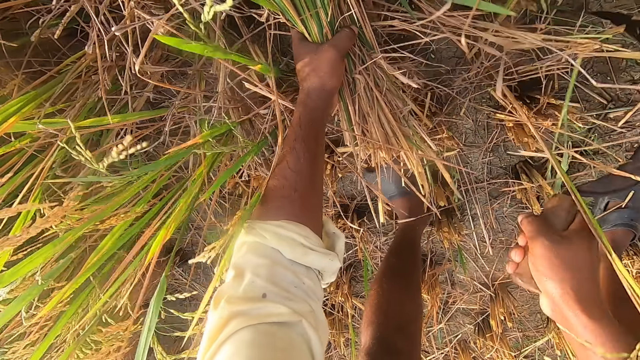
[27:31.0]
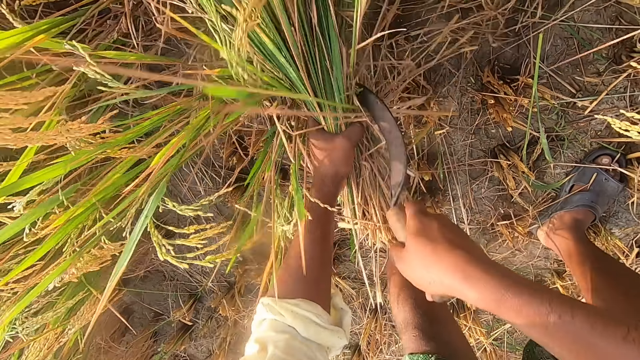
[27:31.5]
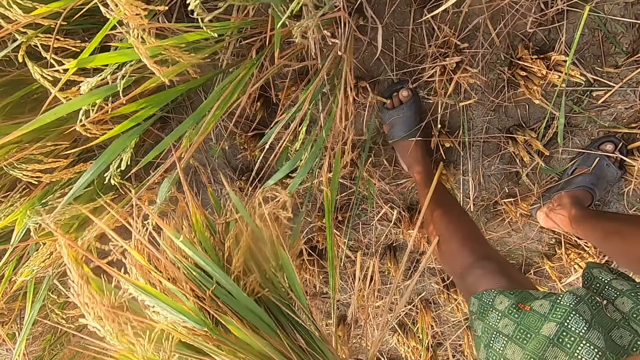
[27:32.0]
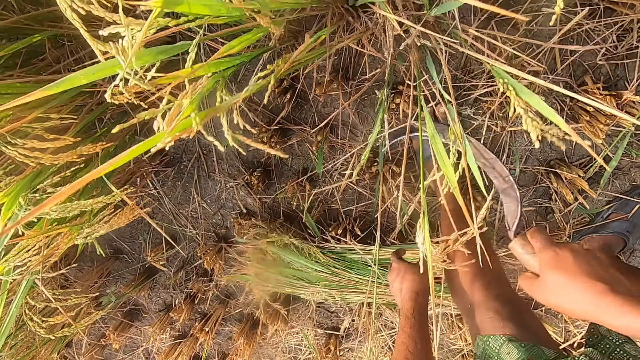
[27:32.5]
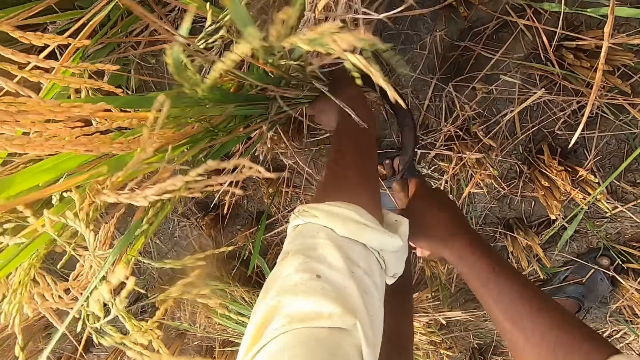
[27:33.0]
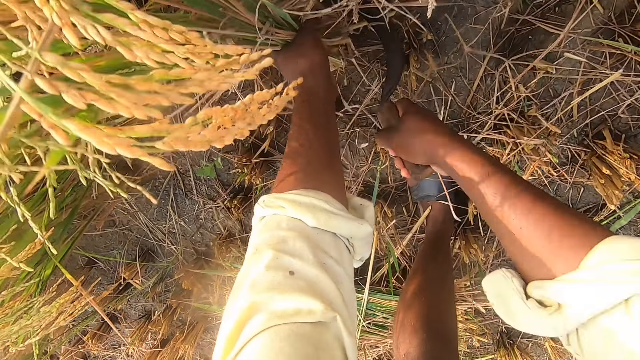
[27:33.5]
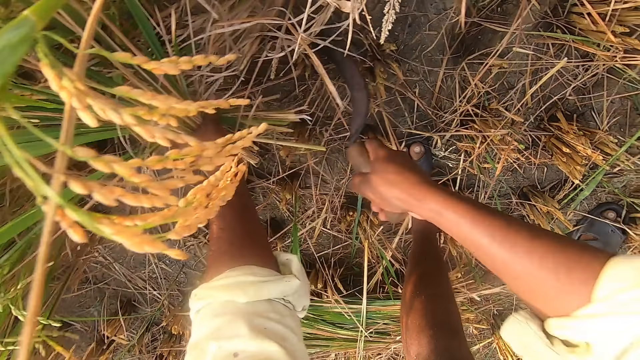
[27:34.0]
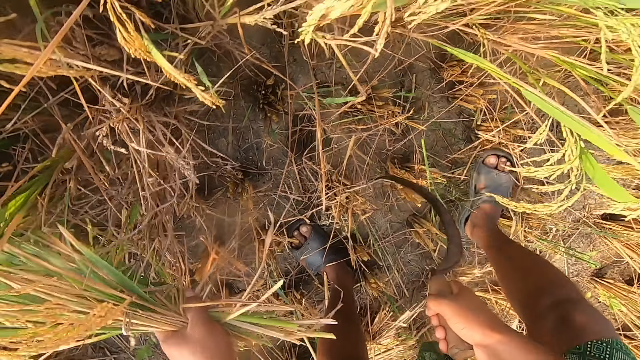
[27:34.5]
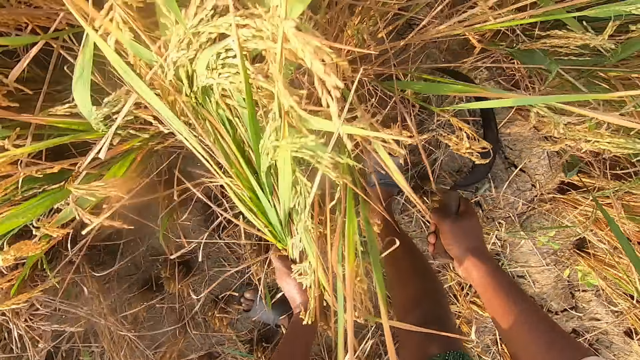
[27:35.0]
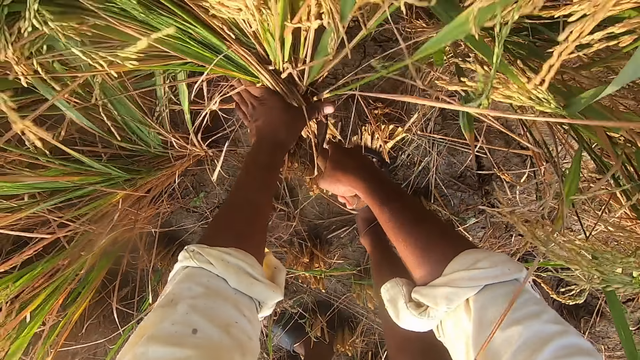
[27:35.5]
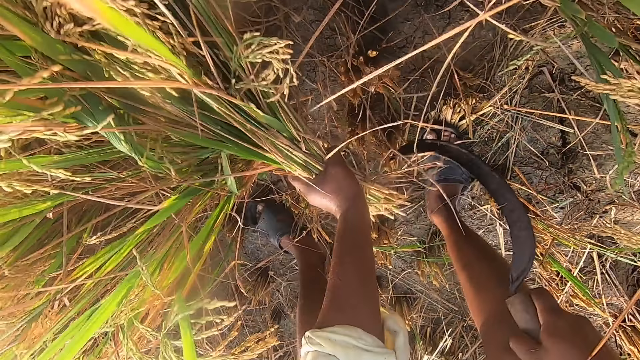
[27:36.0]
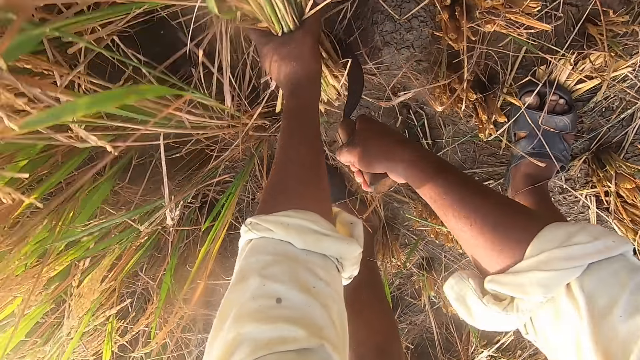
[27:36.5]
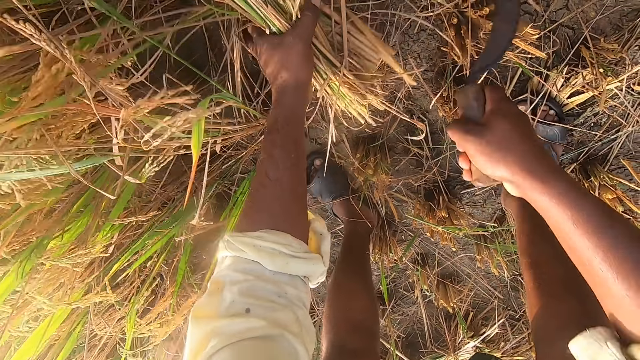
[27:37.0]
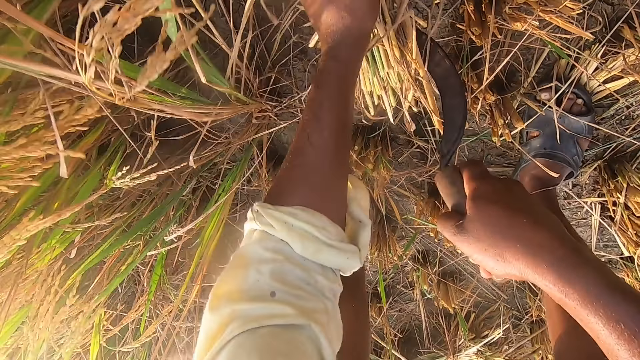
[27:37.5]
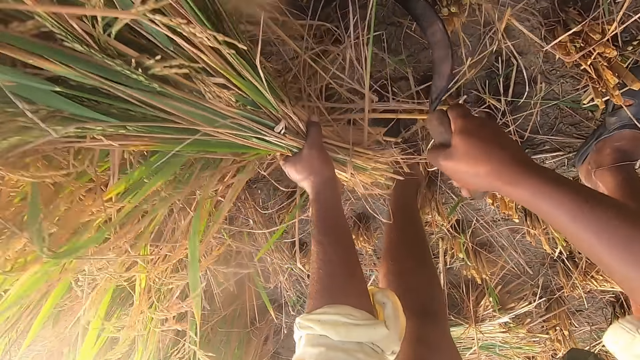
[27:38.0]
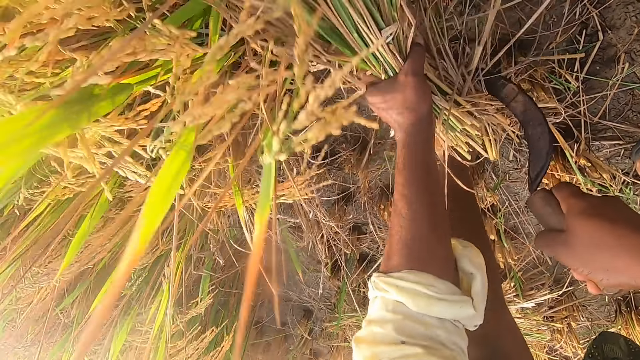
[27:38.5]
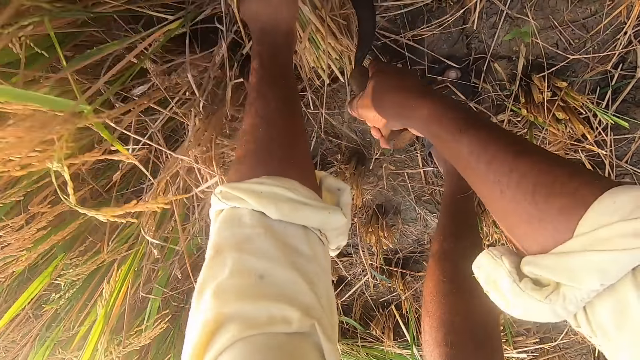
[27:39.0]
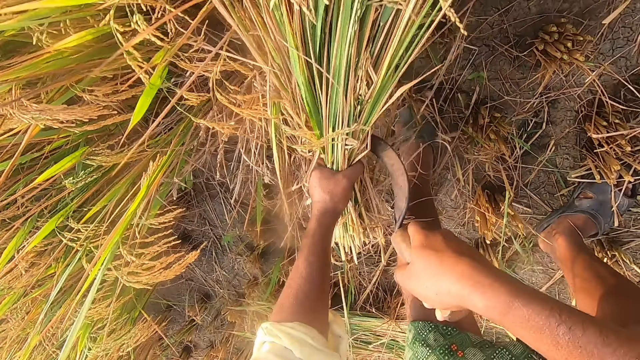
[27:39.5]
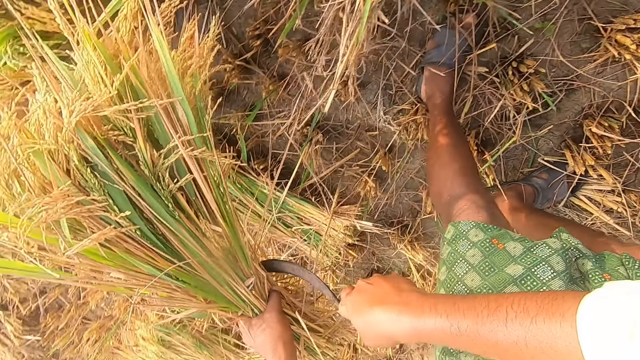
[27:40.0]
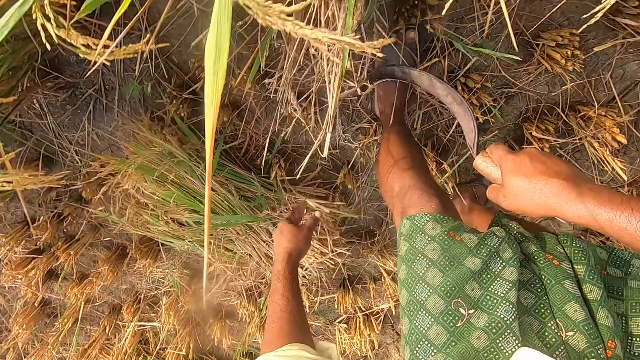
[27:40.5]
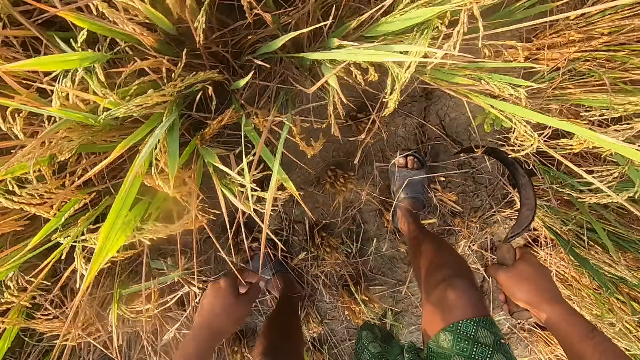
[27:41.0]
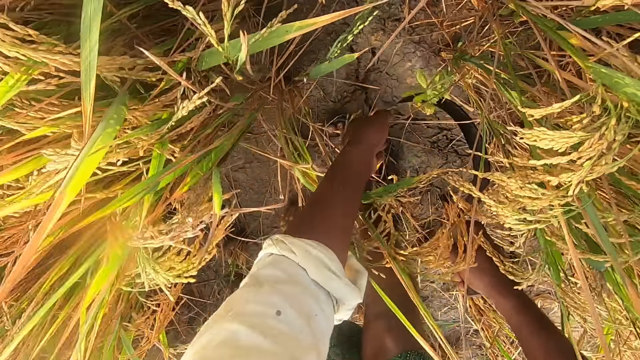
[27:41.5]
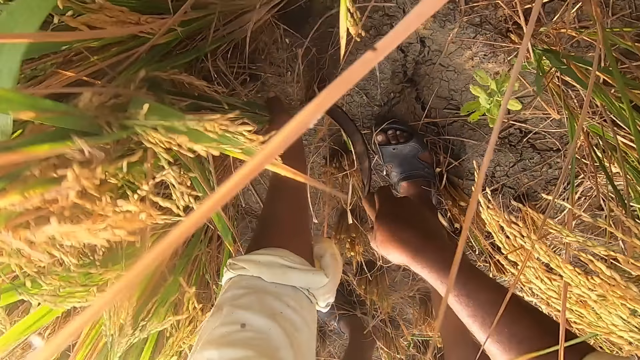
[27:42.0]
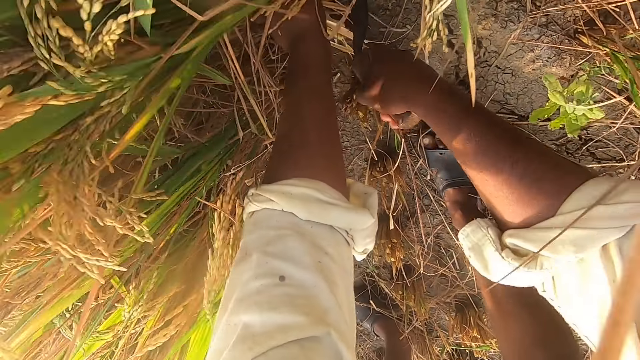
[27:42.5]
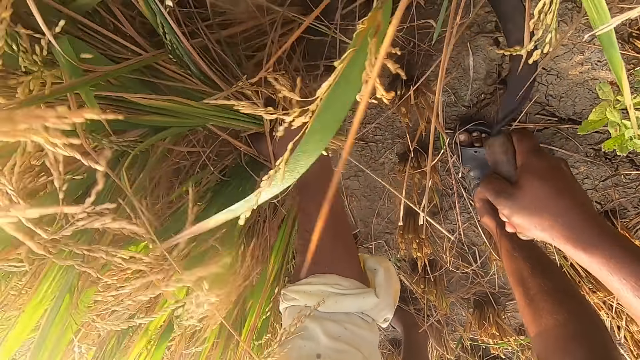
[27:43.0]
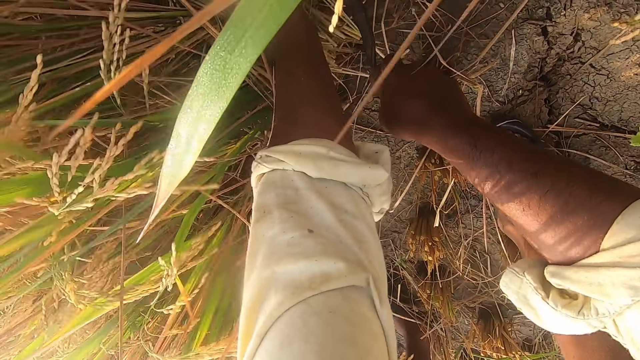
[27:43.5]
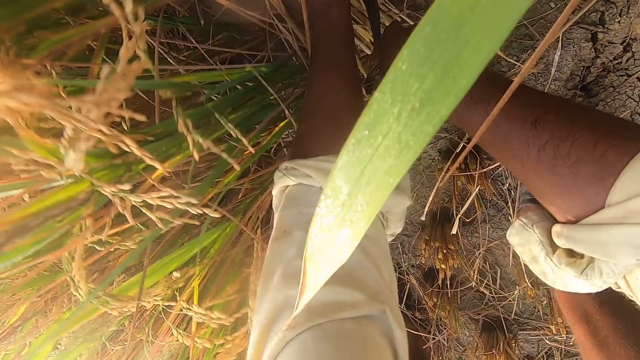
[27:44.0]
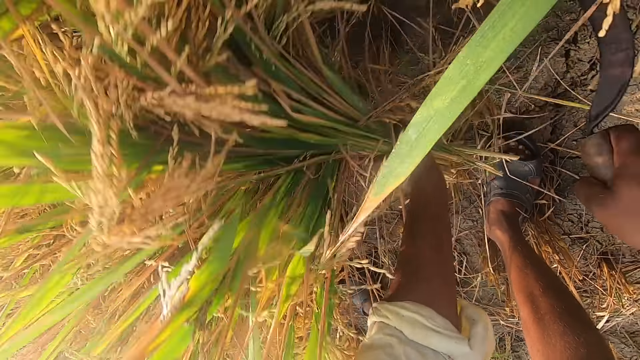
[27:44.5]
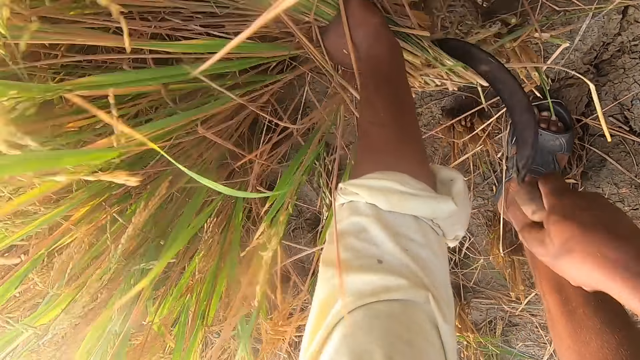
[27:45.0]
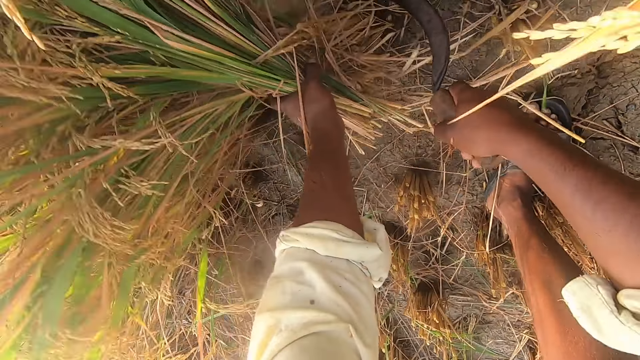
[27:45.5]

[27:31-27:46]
The camera wearer drops the wheat on the floor. They remove the wheat from the ground with a sickle. They drop the wheat on the floor. They remove the wheat from the ground with the sickle.

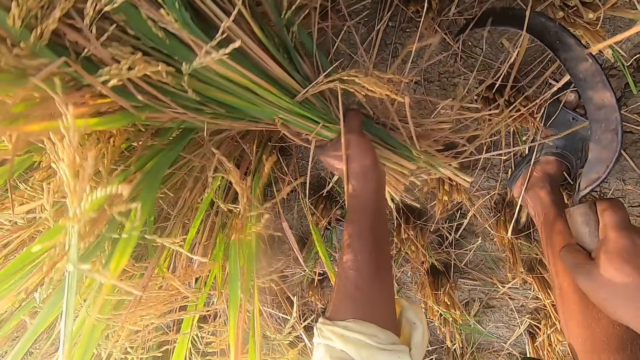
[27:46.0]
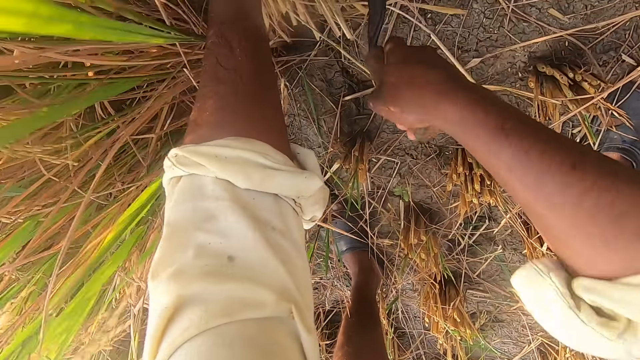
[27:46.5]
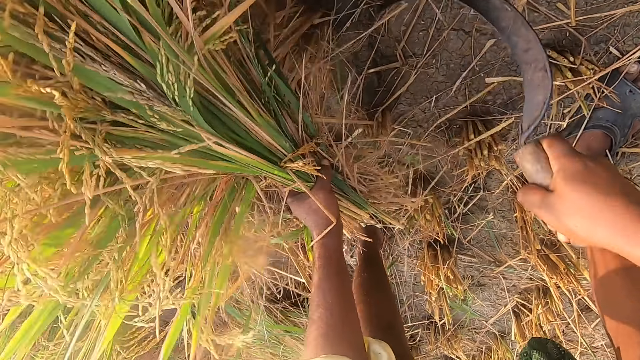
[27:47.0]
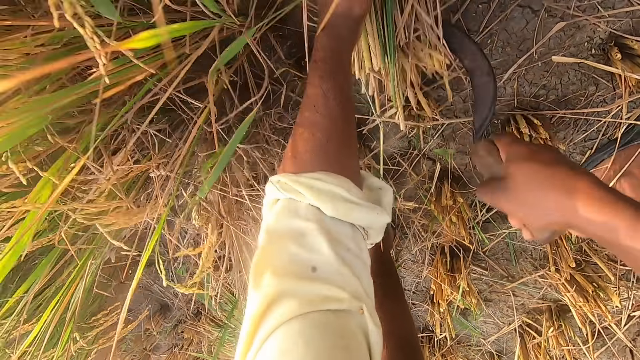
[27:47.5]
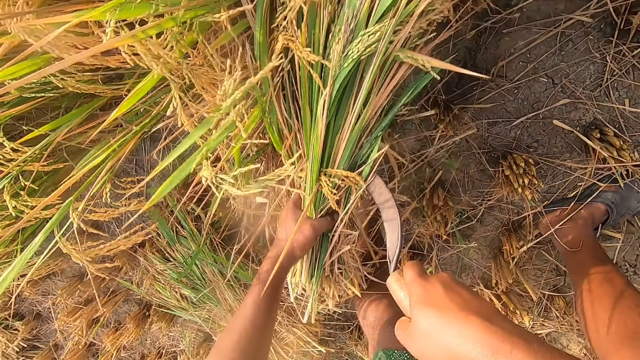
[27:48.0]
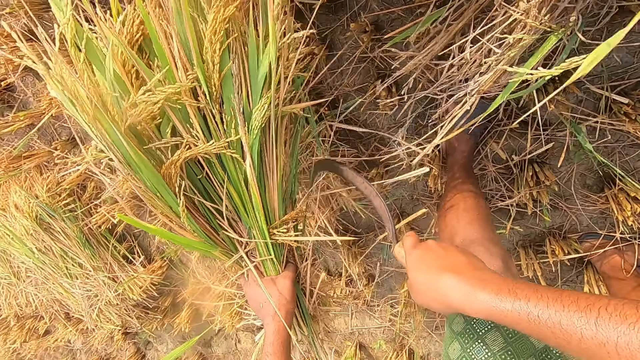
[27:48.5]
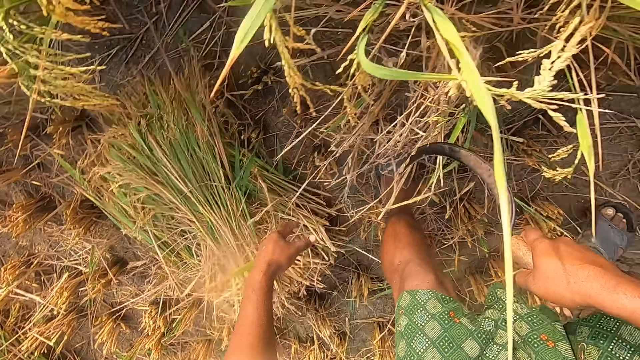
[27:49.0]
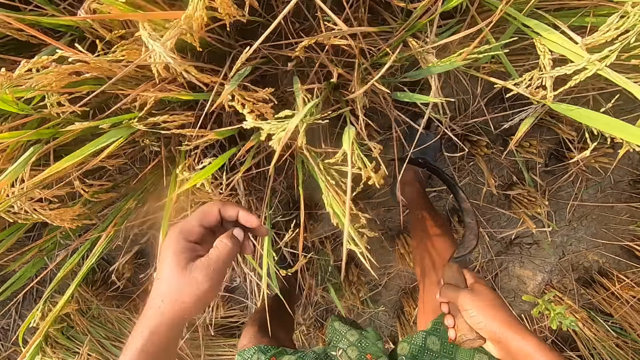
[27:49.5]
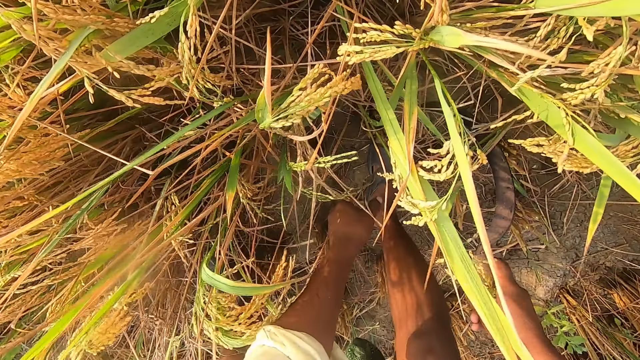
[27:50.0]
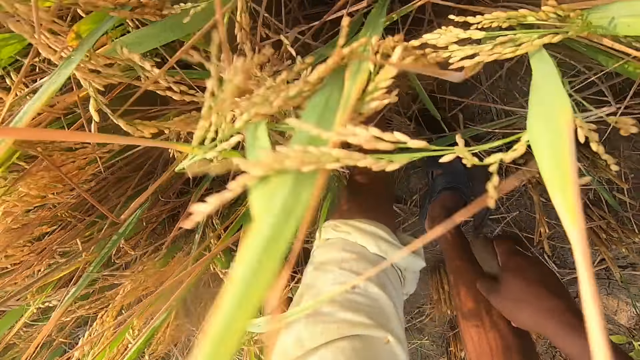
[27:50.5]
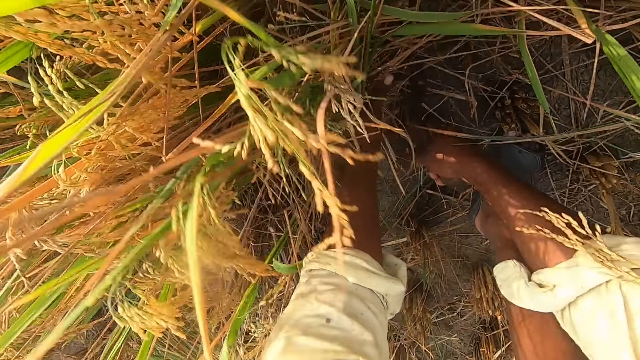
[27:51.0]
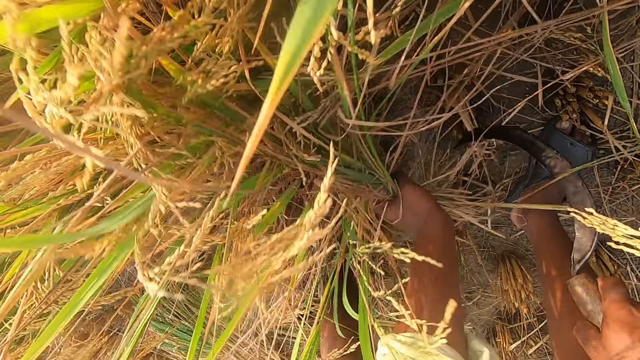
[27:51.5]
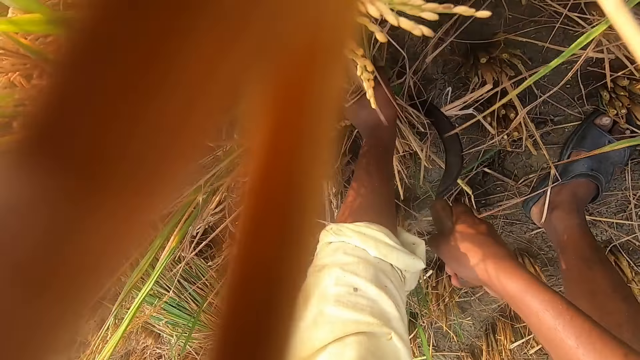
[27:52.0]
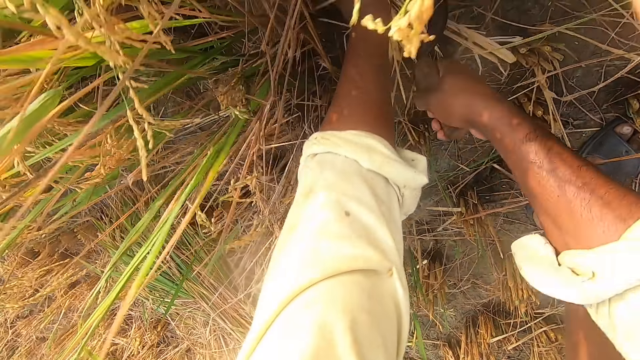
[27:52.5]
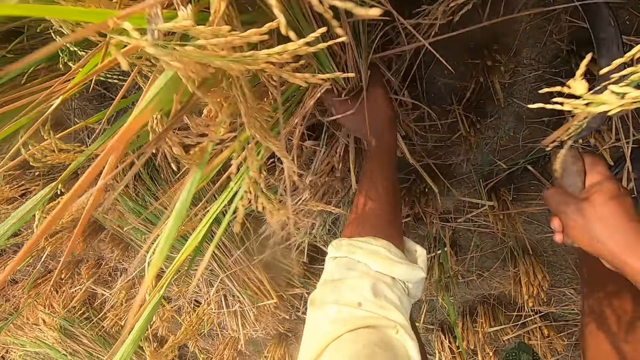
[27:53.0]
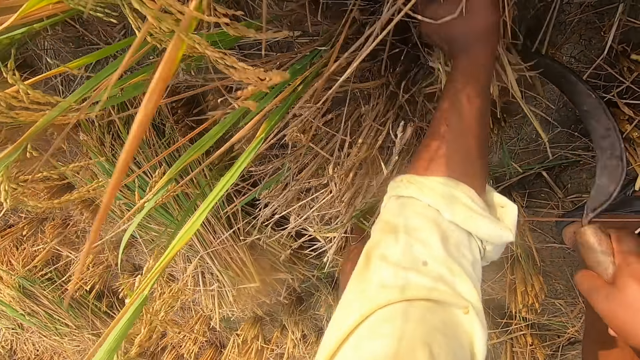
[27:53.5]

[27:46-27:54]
The camera wearer drops the wheat on the floor. They remove the wheat from the ground with a sickle.
